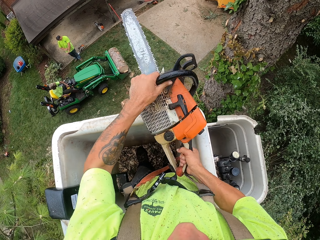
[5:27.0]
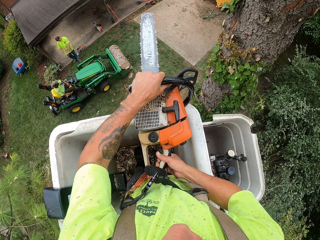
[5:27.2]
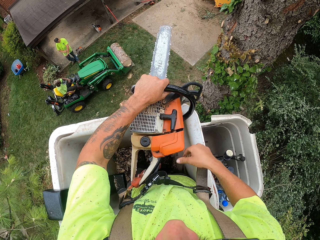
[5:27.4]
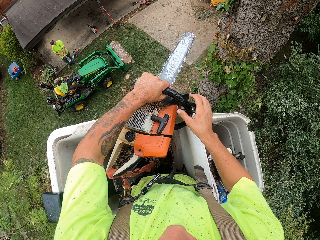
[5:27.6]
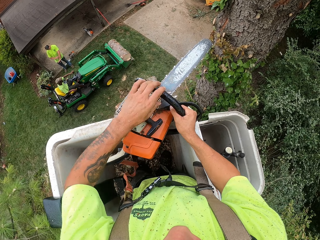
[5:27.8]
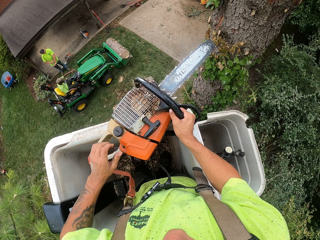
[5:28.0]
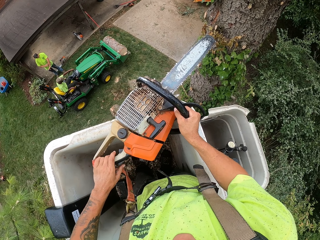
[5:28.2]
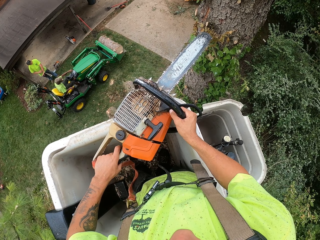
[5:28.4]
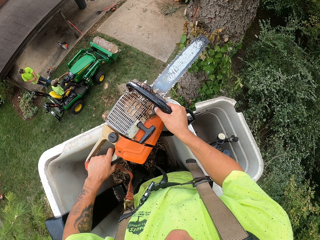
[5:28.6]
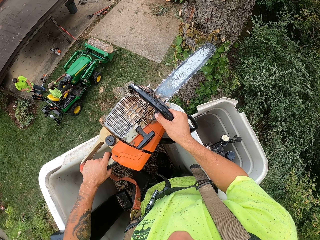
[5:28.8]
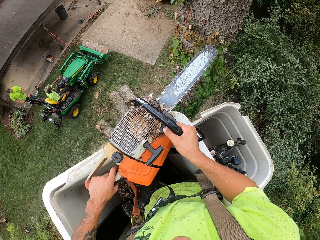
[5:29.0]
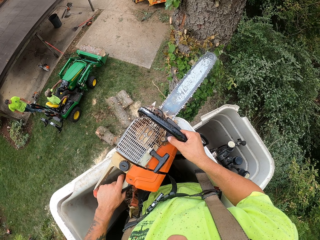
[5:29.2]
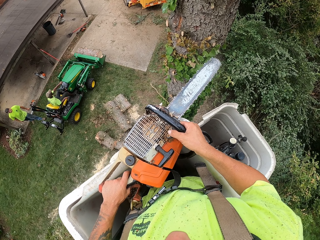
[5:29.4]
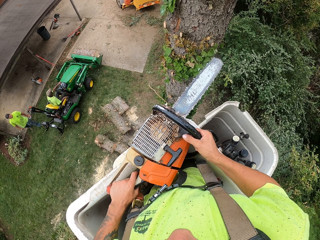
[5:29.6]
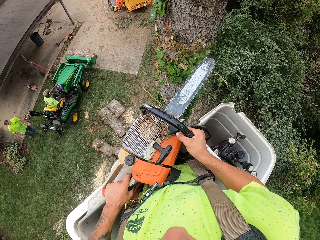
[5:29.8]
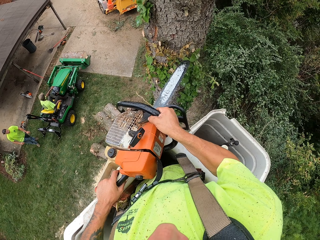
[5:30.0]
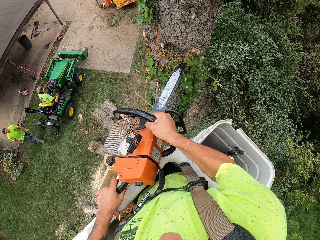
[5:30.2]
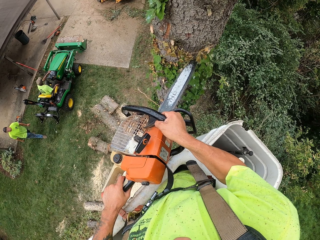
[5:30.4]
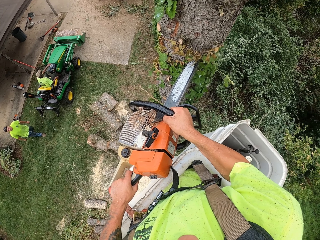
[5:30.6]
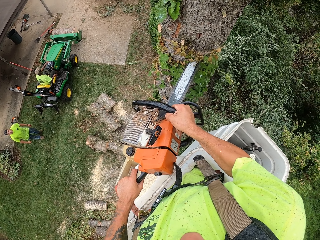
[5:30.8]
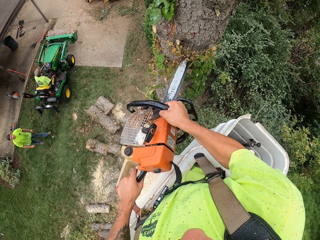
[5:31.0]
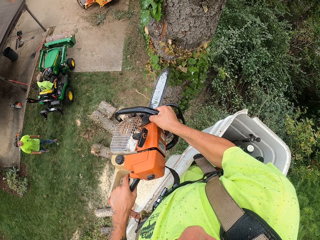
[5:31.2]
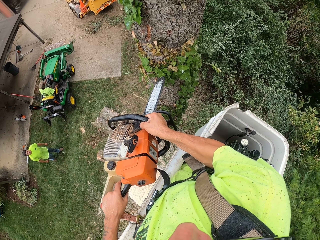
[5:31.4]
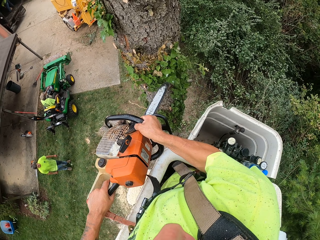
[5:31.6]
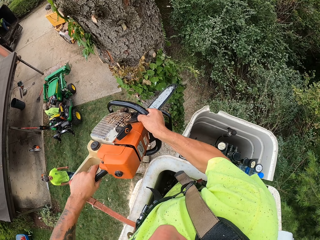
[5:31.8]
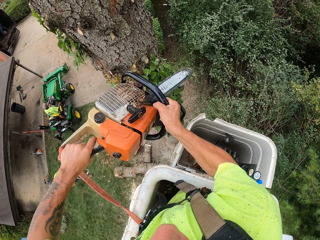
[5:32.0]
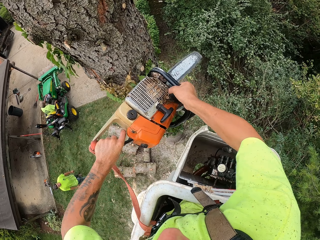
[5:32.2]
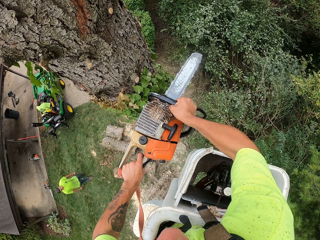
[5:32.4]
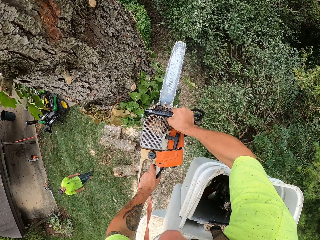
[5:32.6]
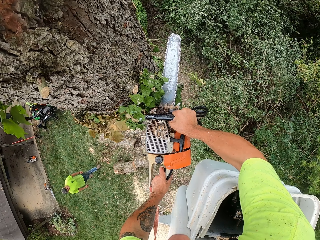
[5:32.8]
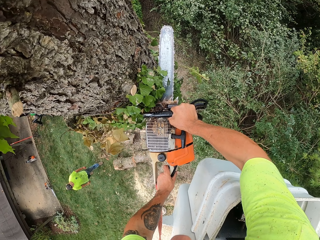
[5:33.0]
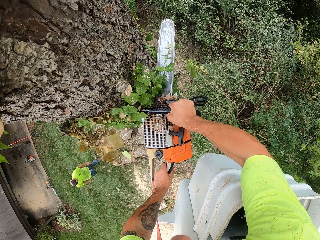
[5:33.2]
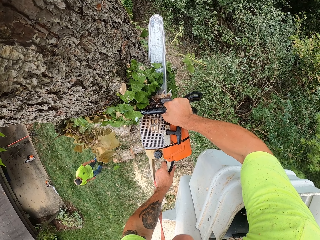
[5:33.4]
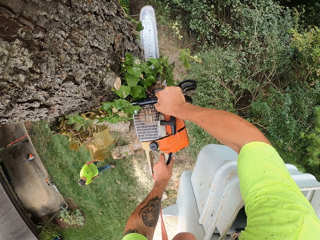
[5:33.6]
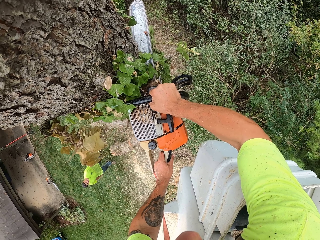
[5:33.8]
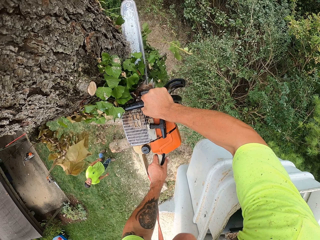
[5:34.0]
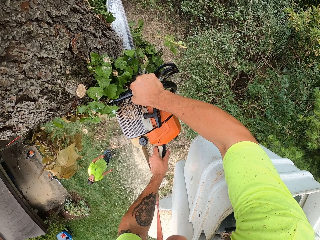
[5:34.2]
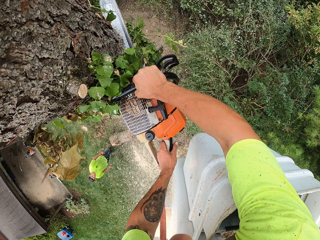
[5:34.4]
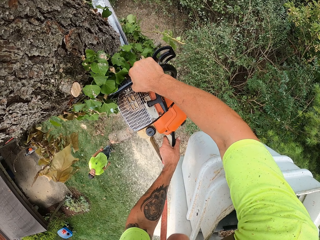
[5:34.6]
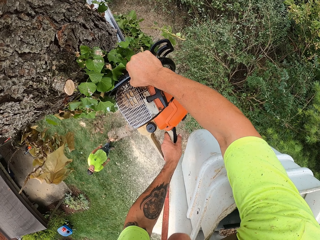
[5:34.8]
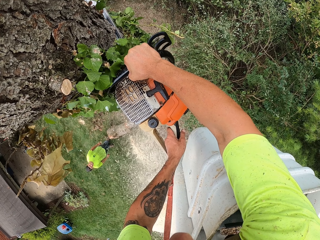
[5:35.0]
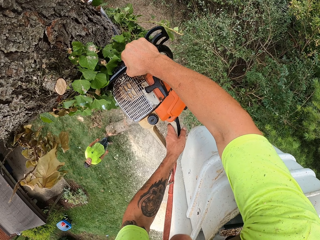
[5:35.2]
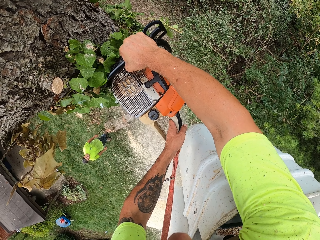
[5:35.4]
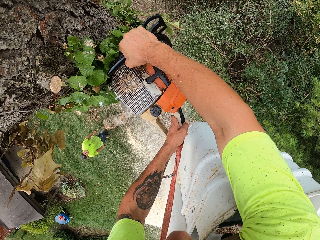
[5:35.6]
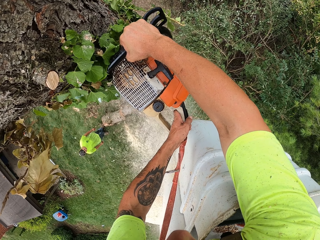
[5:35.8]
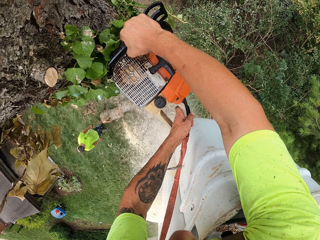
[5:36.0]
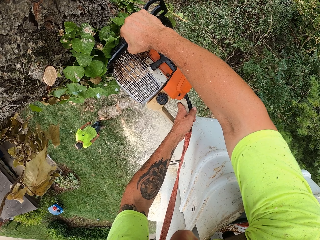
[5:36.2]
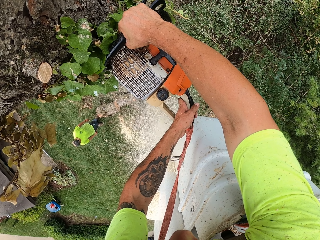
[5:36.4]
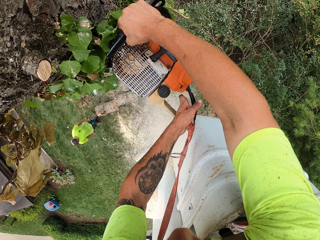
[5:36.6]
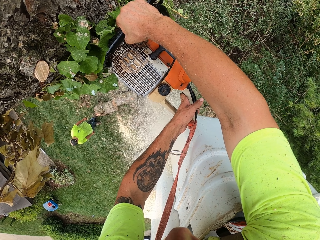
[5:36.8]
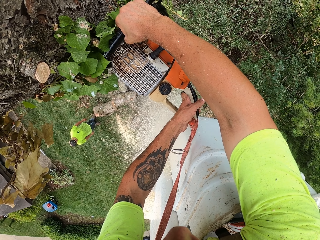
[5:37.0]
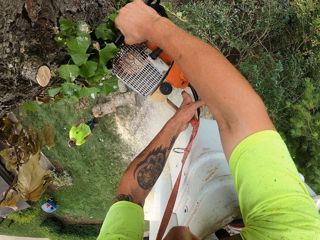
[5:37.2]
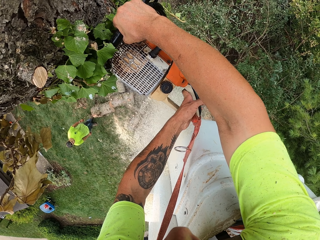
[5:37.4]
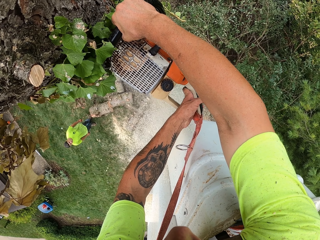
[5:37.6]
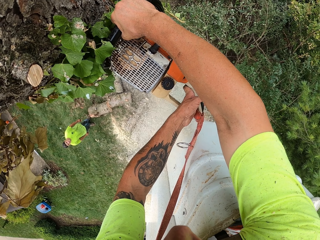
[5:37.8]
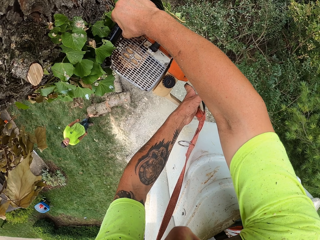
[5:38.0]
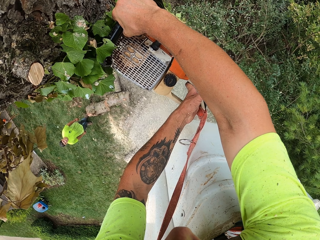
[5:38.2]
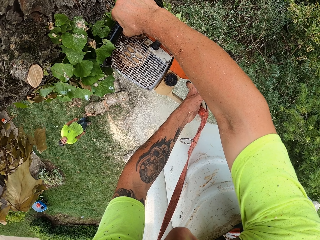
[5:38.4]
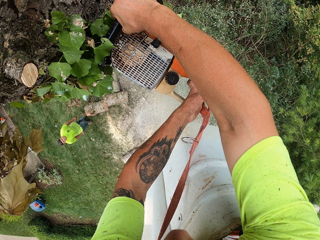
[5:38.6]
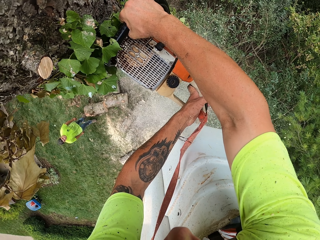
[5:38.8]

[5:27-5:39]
The camera wearer adjusts the chain saw on the bucket lift with his hands. He turns on the chain saw. A man walks to the tree trunks on the floor. The camera wearer cuts through the tree with the chain saw in his hands.

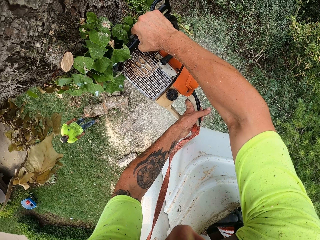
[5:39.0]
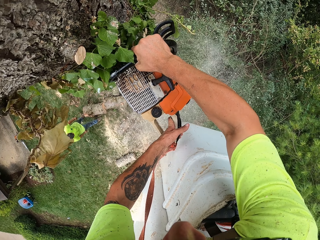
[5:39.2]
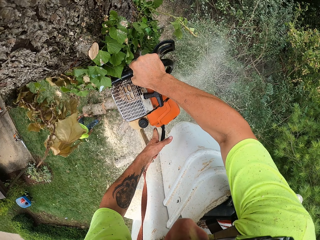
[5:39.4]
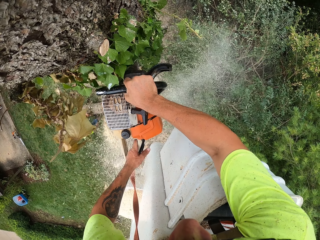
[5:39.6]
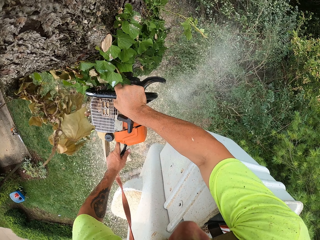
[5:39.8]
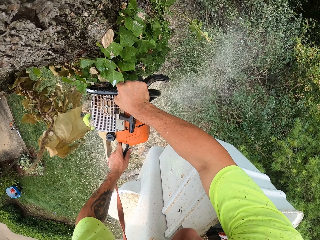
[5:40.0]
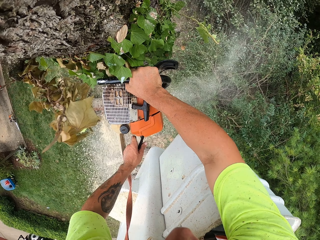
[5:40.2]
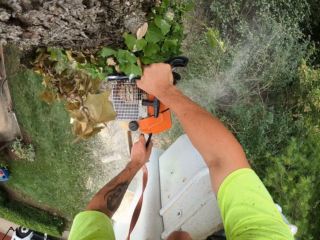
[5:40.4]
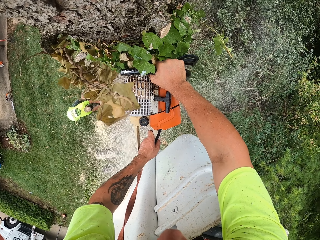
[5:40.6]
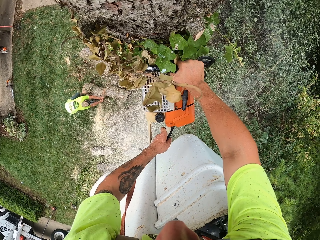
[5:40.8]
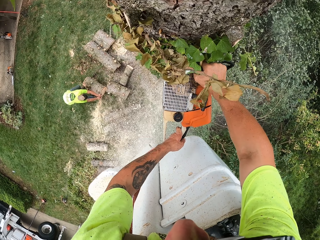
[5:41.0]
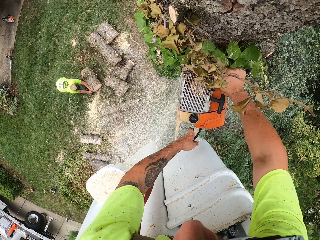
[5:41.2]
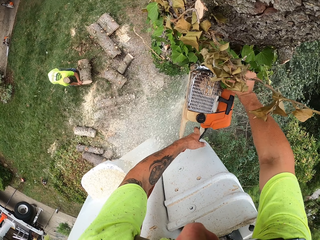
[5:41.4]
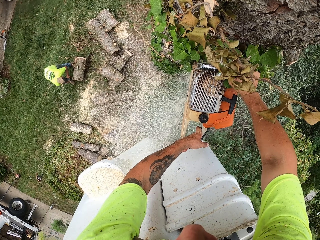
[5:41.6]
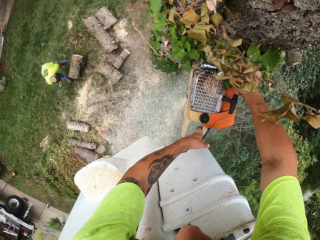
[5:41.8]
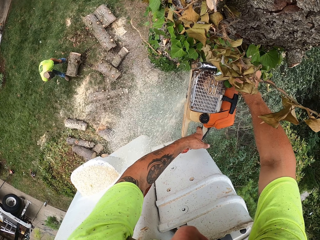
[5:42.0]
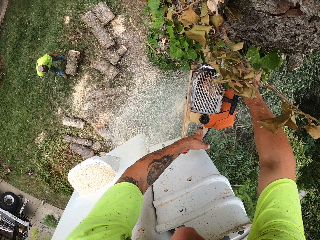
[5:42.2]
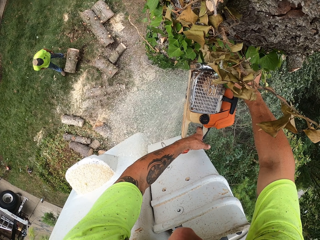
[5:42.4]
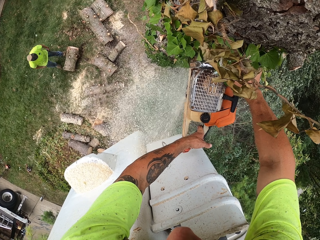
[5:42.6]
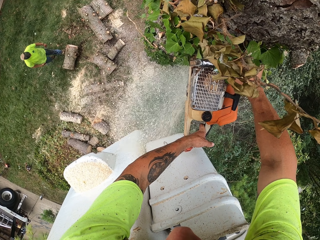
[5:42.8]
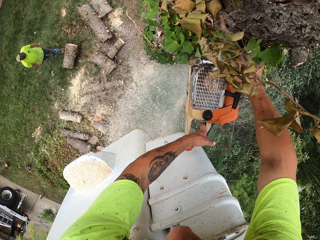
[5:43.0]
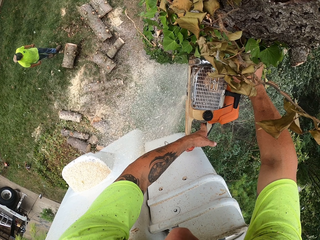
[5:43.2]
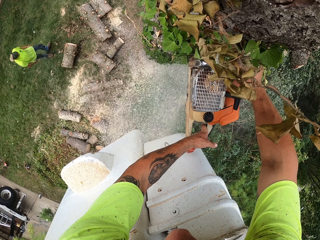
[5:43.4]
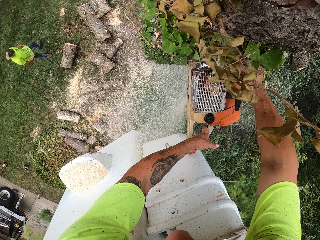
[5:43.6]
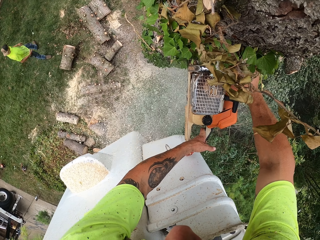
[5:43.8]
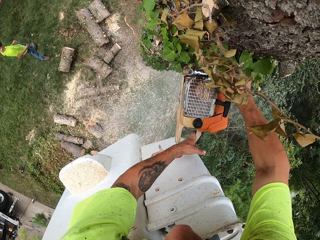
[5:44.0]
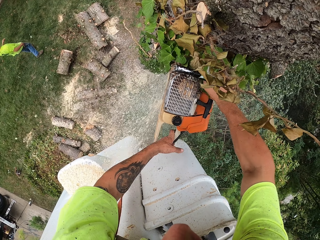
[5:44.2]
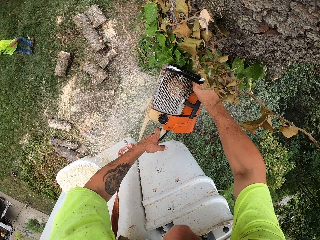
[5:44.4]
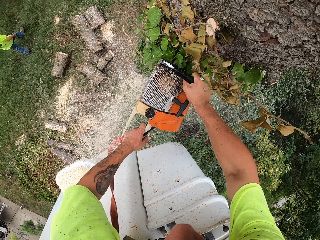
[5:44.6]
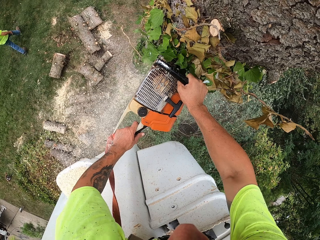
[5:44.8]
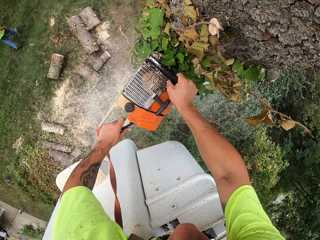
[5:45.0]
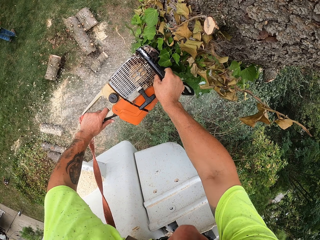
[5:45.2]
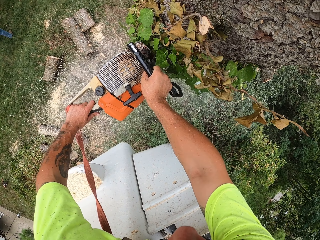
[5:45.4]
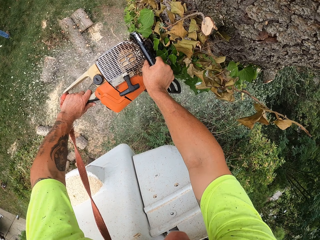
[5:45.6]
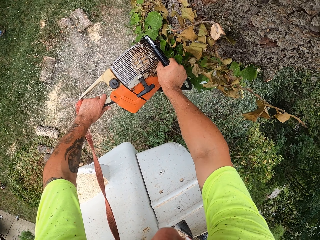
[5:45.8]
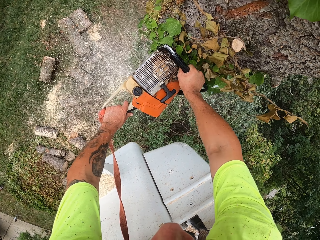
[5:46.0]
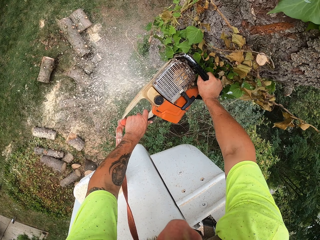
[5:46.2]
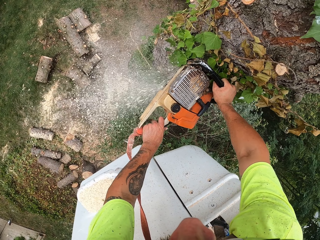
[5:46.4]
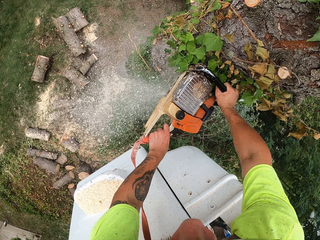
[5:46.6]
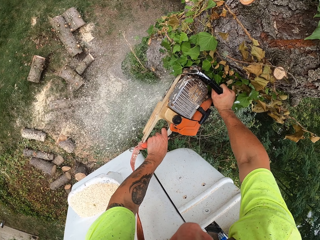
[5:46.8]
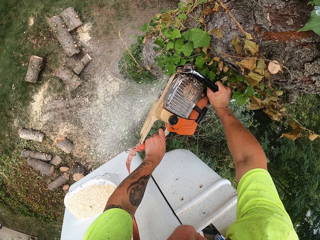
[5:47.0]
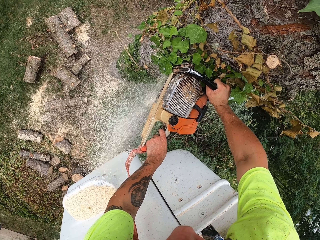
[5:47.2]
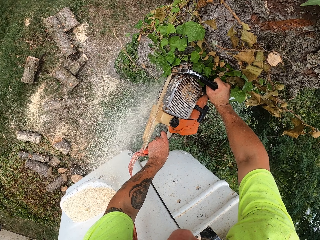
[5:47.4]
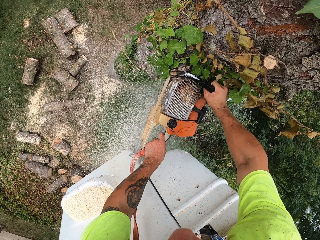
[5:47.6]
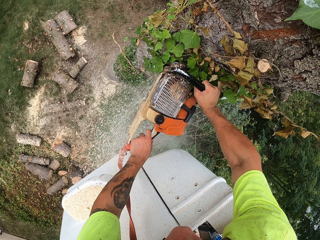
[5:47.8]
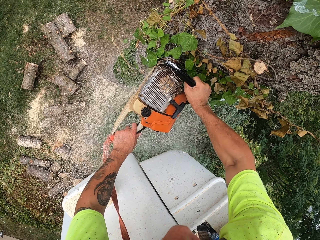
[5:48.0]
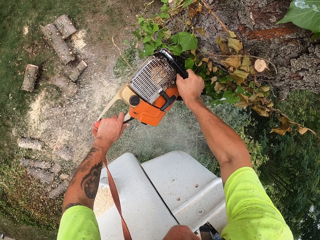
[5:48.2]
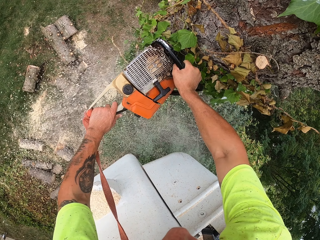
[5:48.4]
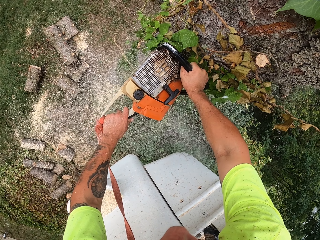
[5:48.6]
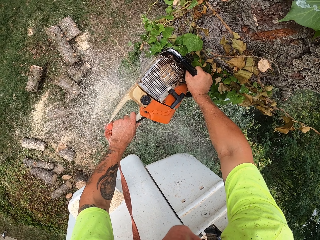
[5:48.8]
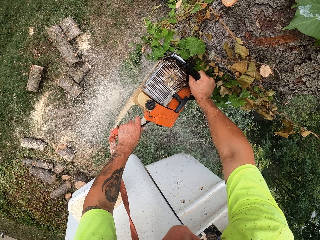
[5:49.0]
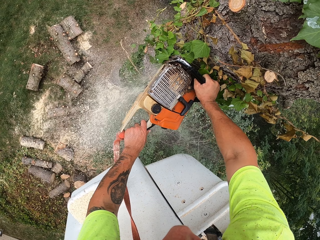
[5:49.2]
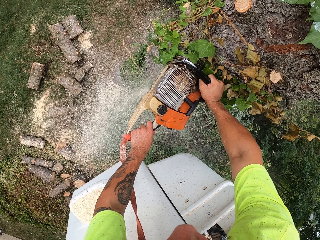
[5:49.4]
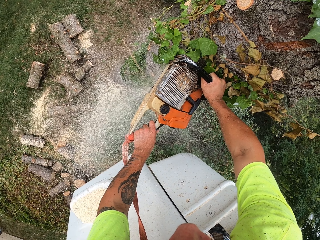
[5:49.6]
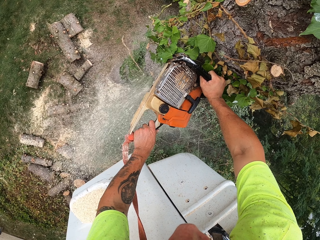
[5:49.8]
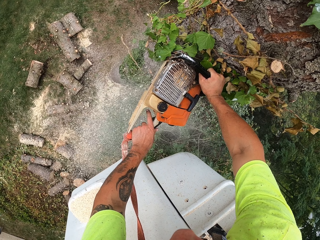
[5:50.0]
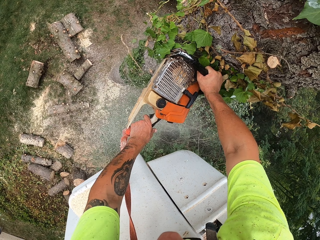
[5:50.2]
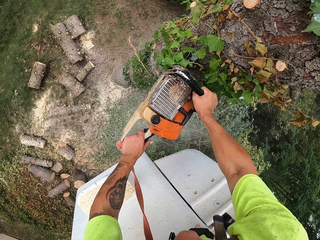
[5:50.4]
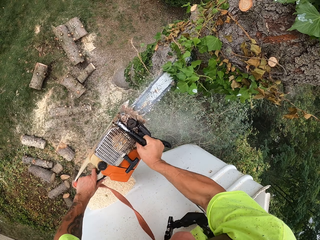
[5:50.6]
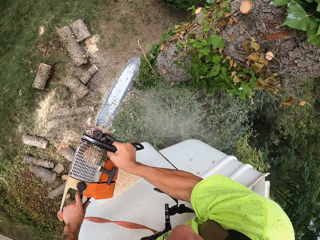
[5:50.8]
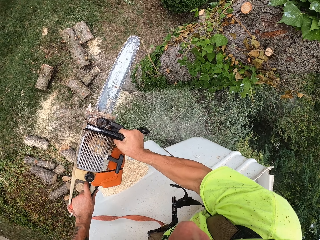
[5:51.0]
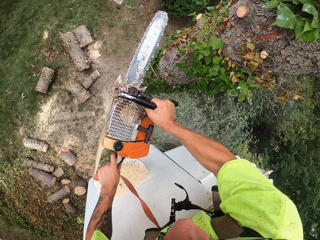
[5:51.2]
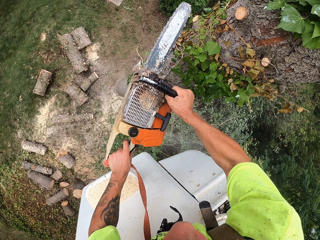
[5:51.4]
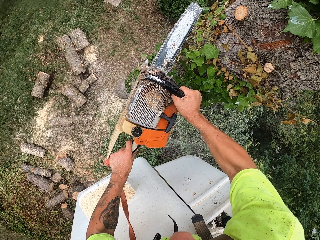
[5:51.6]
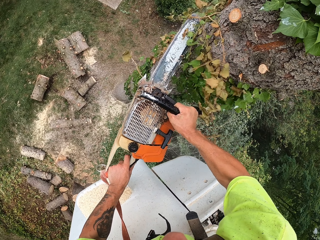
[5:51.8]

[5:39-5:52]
The man moves the tree trunks on the floor with his hands and walks away from the tree trunks on the floor. The camera wearer removes the chain saw from the tree with his hands.
